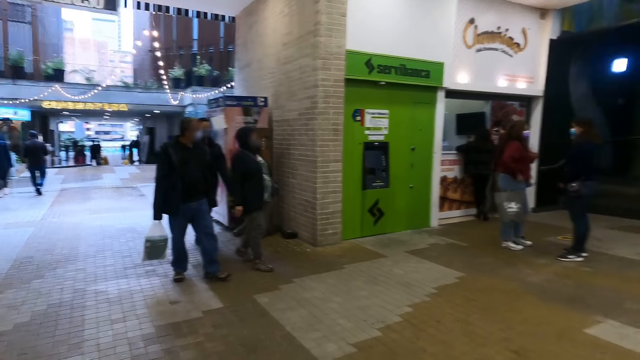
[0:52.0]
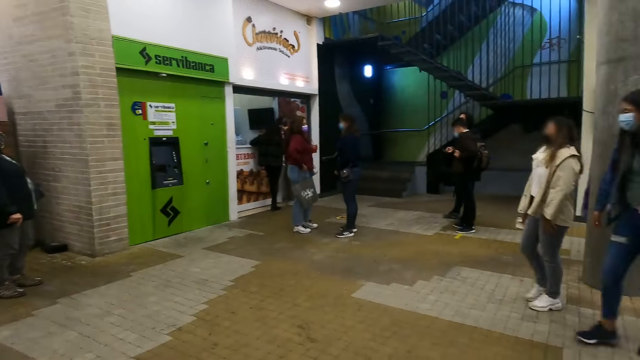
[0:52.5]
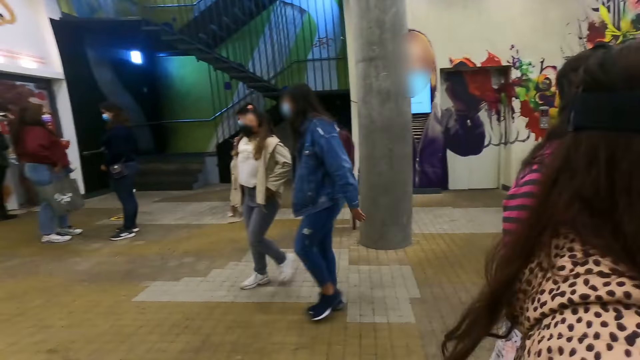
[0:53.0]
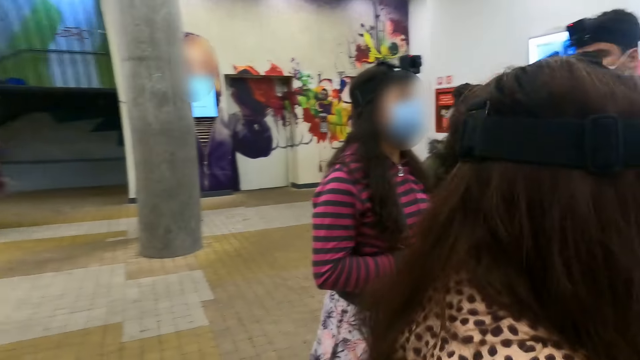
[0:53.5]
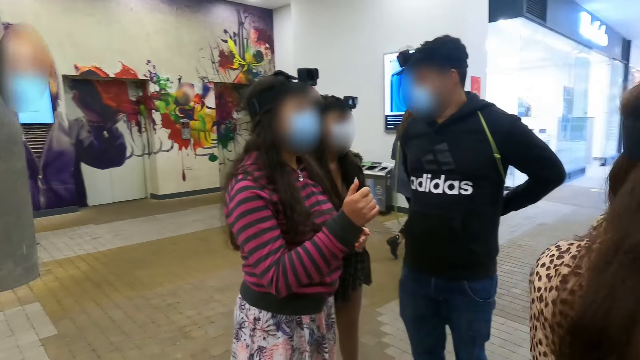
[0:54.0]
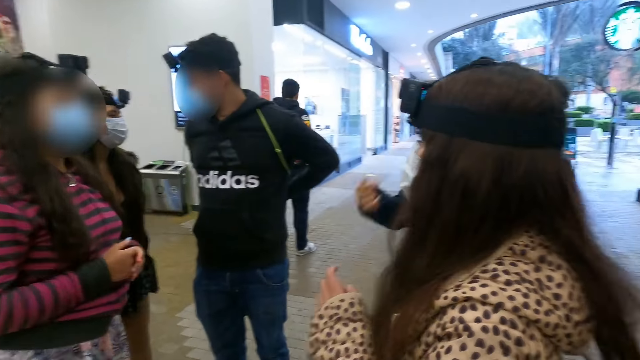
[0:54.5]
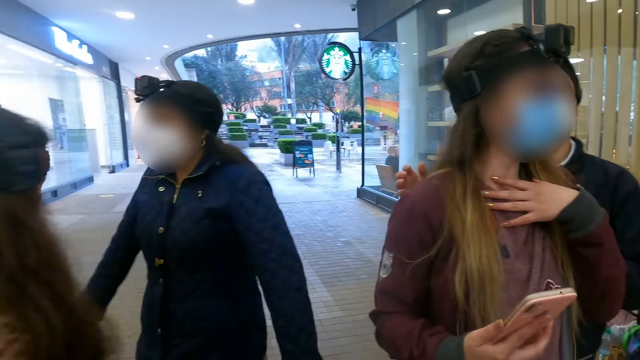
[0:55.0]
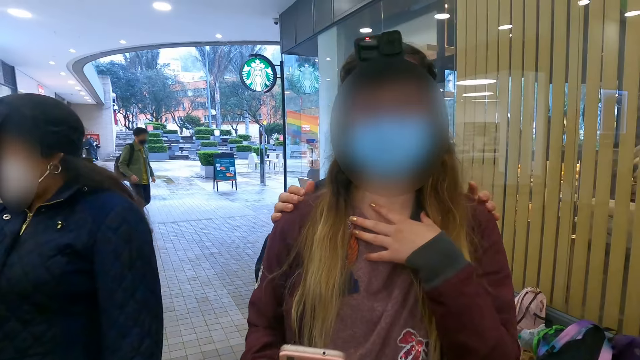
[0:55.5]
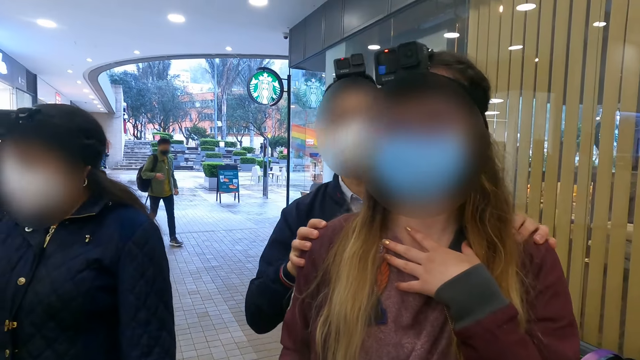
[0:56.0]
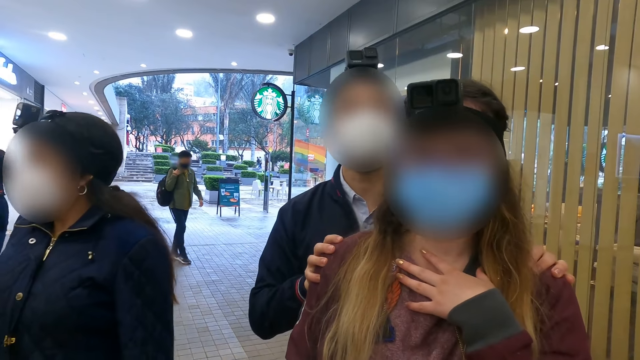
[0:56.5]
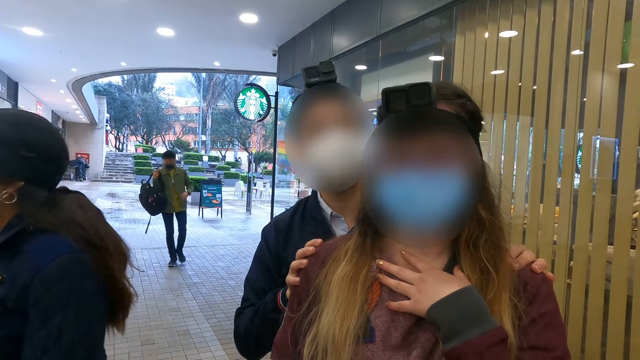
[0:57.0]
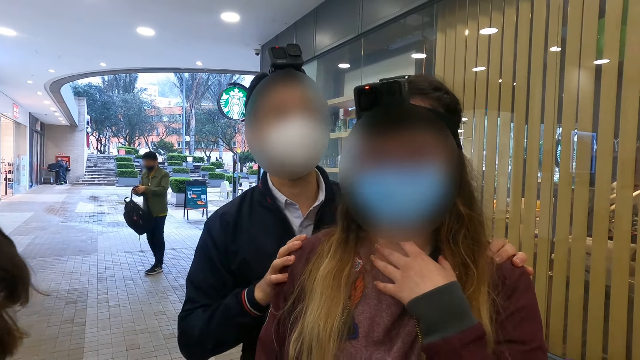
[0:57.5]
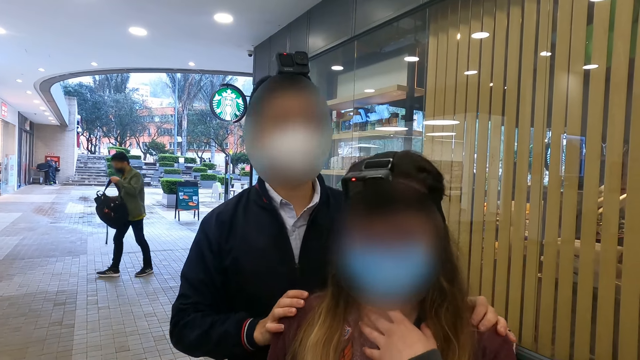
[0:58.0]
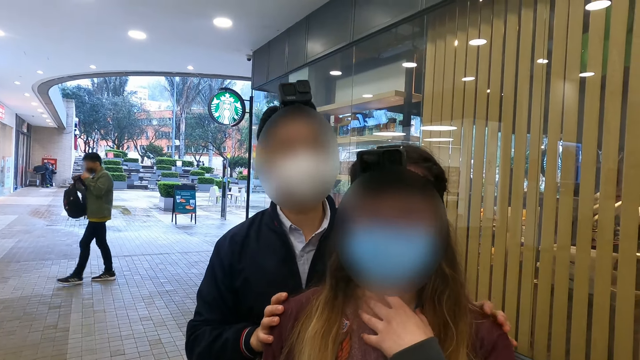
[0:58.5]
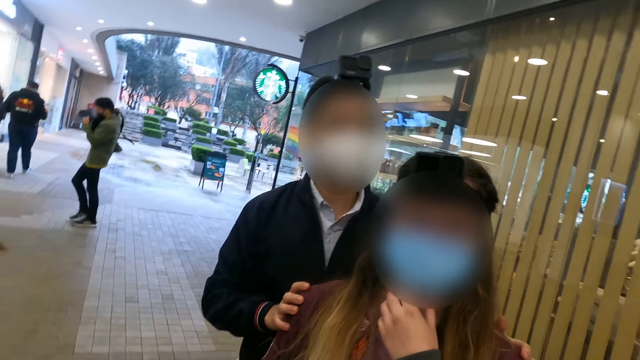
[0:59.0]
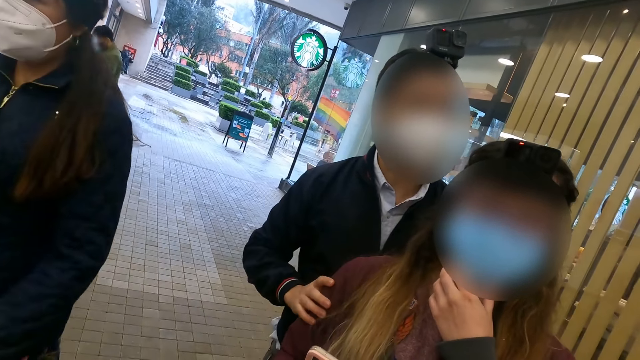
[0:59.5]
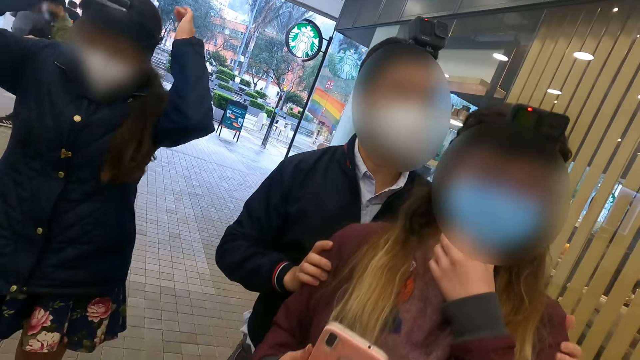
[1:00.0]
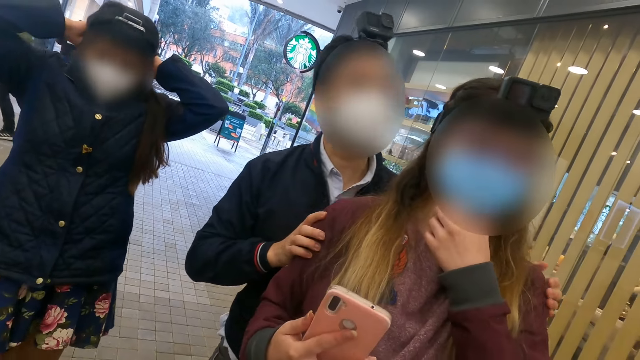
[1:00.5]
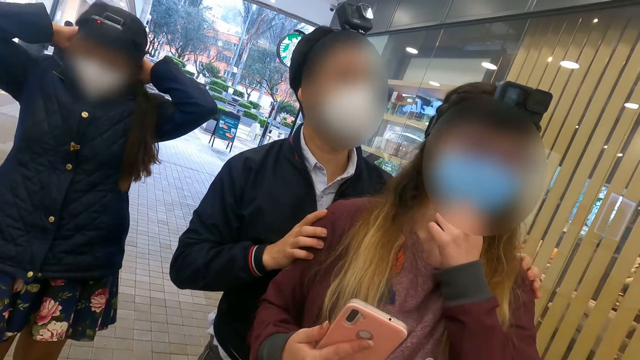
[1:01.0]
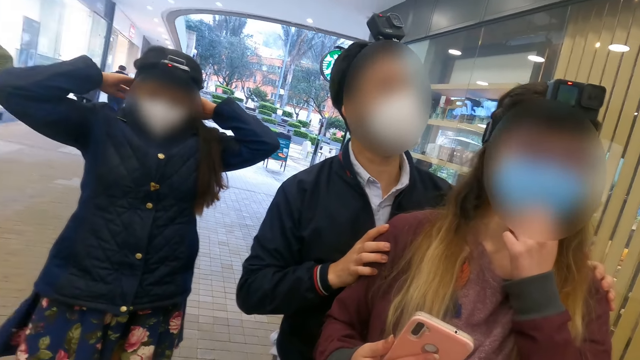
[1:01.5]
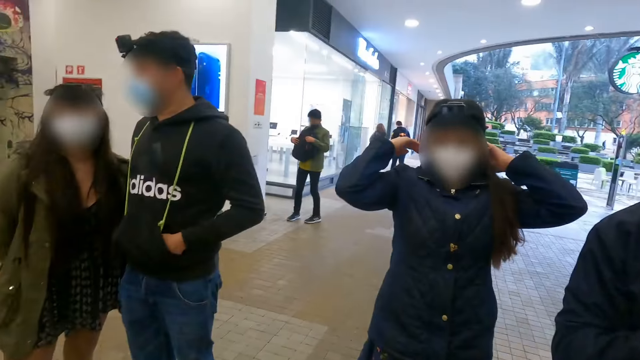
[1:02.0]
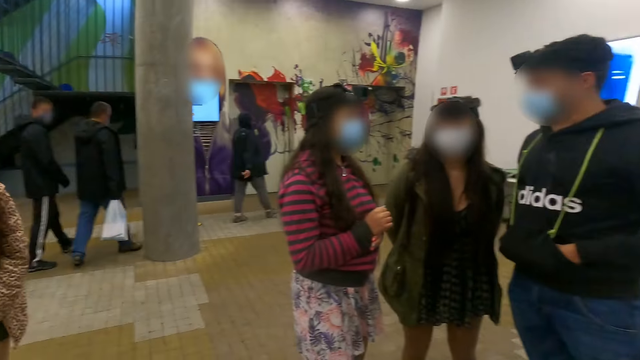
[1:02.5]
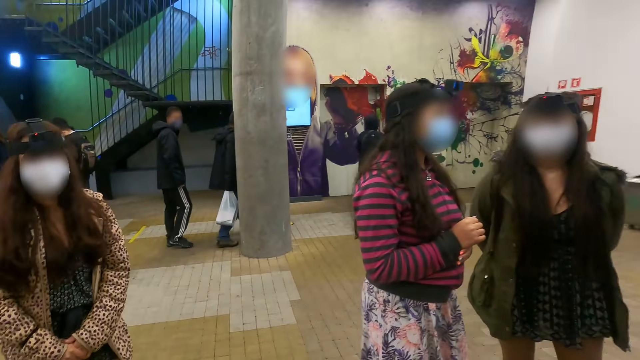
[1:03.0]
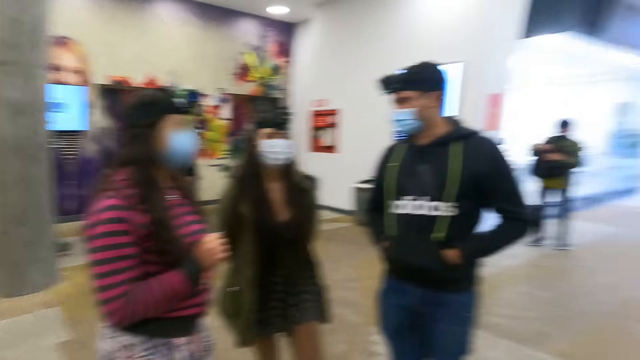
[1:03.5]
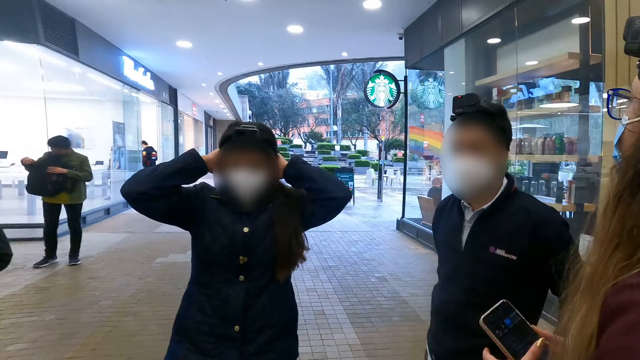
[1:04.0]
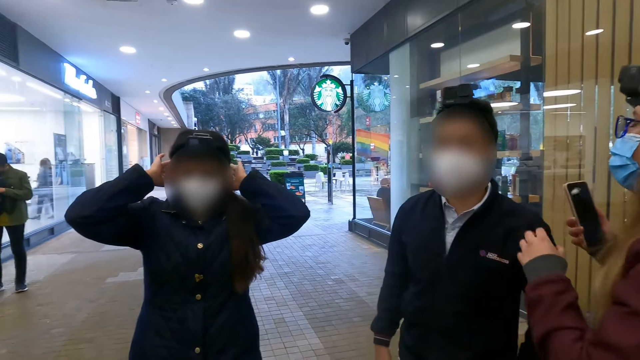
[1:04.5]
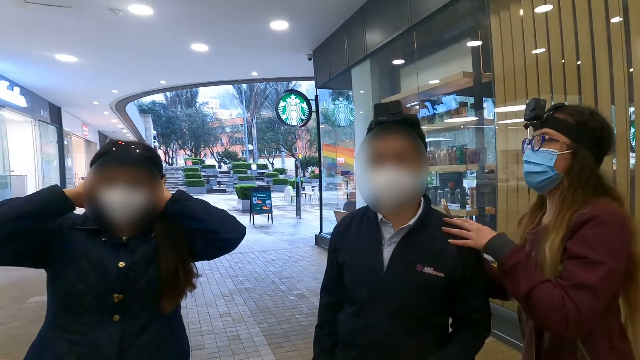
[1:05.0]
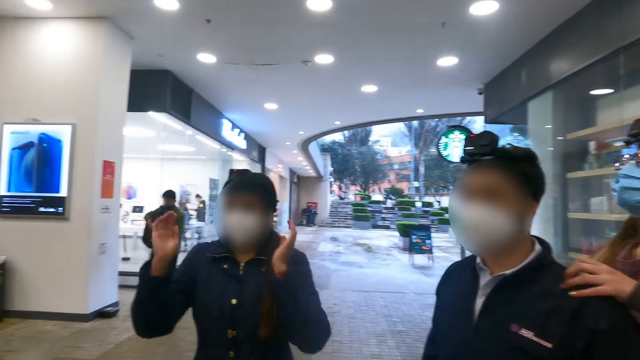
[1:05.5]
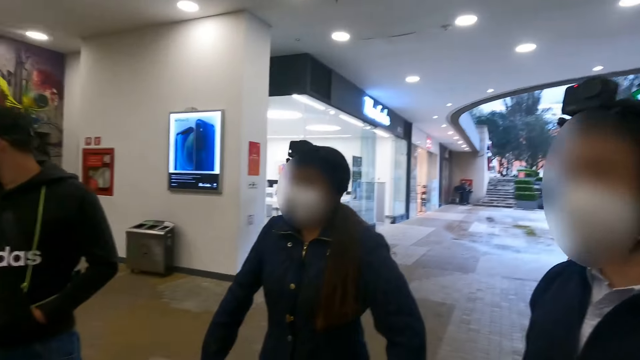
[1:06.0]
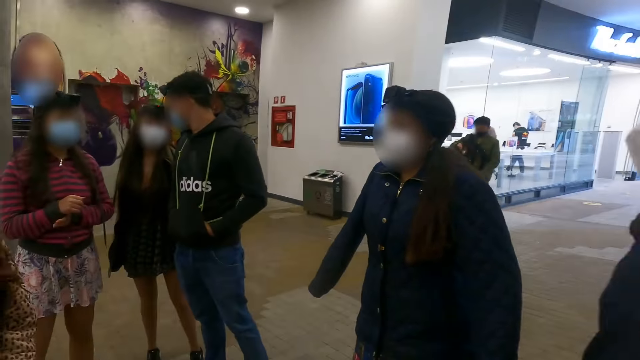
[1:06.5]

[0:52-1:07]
A woman walks towards another woman. The other woman interacts with a person and the camera wearer. A third woman fixes her camera. The camera wearer looks around. The first woman walks towards the camera wearer. A man interacts with another person and a third person. The camera wearer looks around. The third woman fixes her camera. The second woman interacts with the first person. The camera wearer looks at a woman's camera being adjusted.

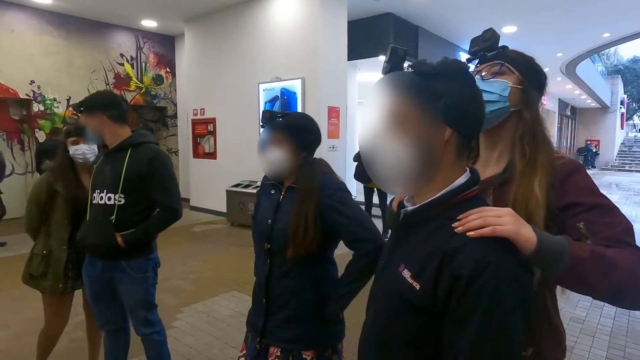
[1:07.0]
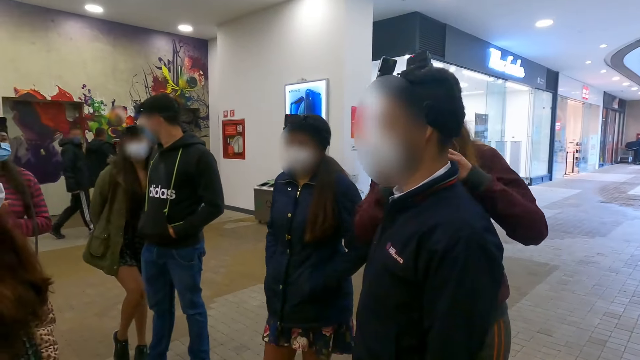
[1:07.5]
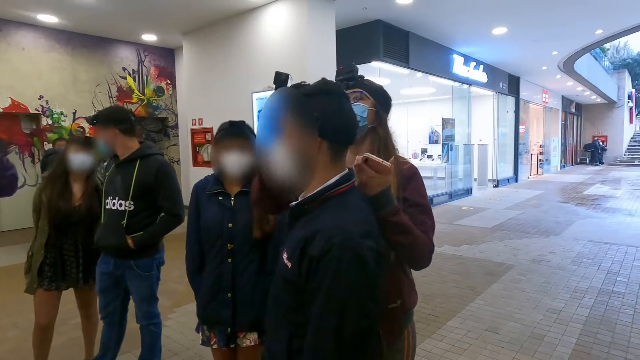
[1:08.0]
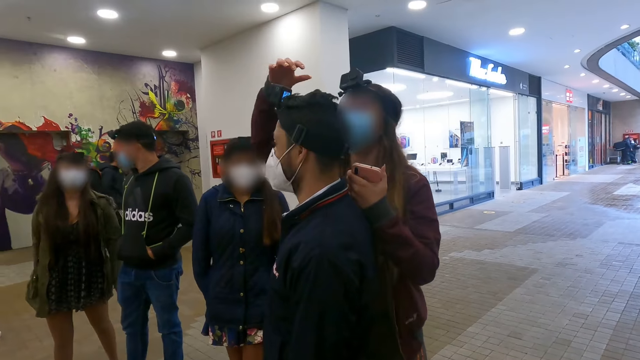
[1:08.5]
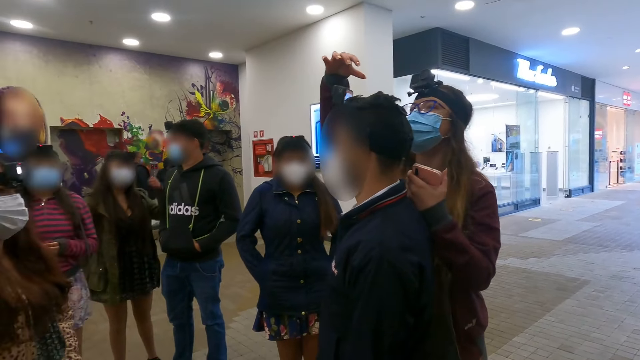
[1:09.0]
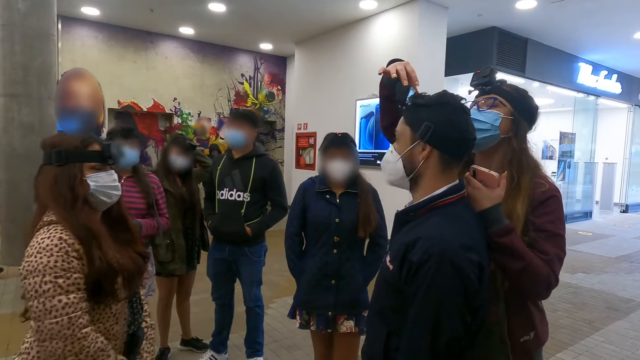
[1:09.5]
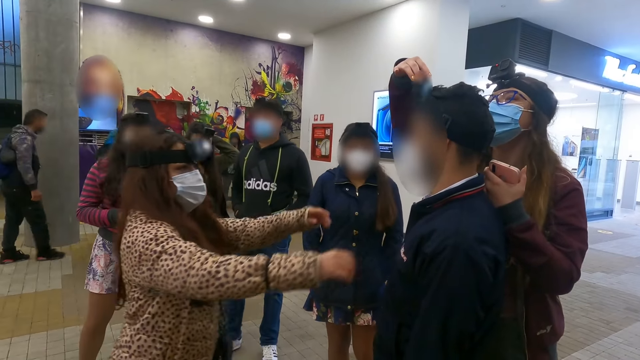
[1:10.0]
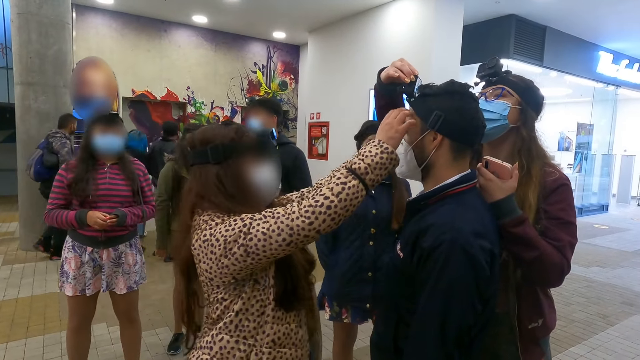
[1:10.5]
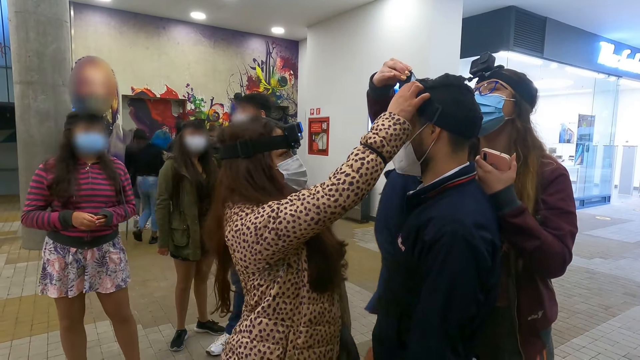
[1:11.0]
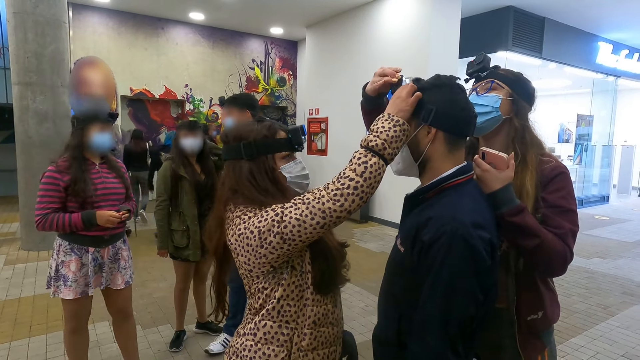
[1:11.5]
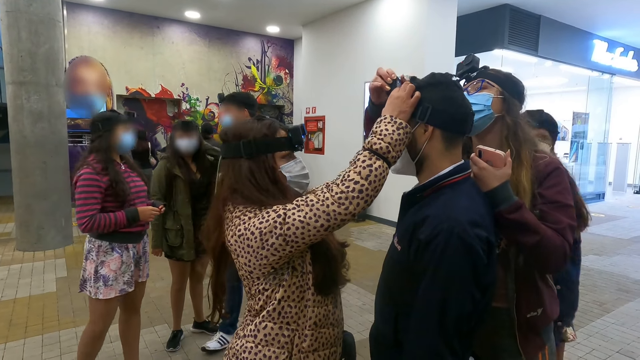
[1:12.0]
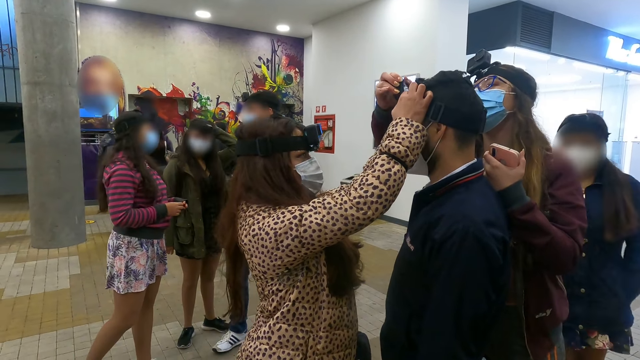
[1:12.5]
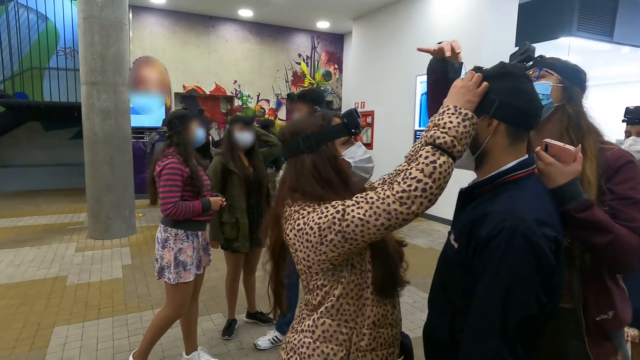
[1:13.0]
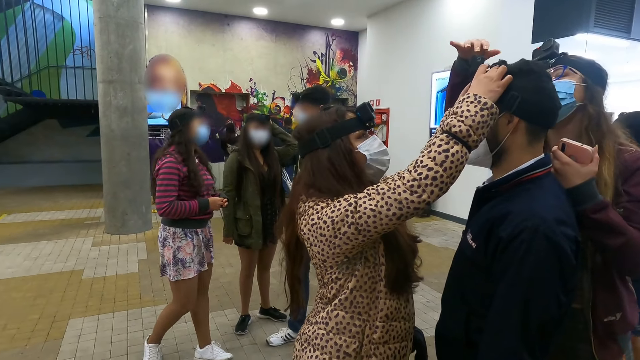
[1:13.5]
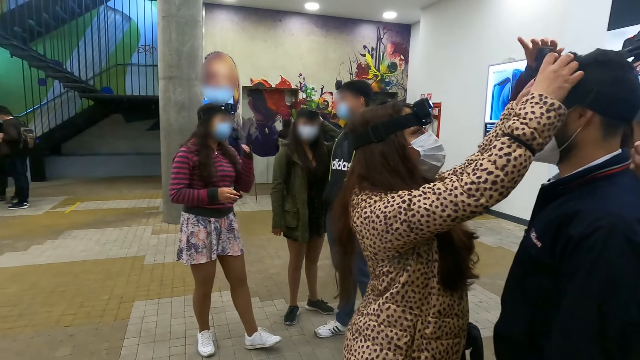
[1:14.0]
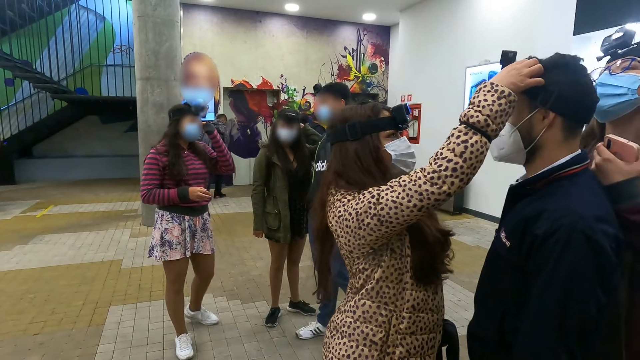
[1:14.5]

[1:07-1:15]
A woman walks towards a person. The woman fixes the person's camera. Another woman interacts with another person and a third person.
